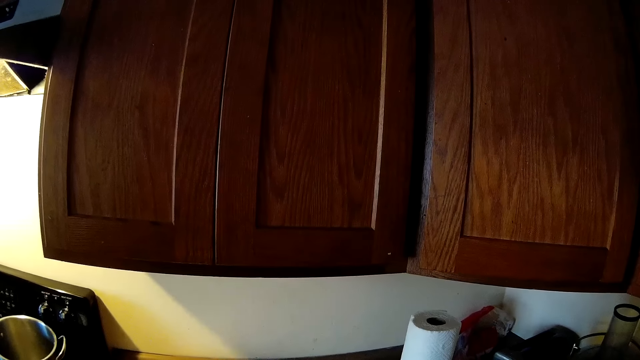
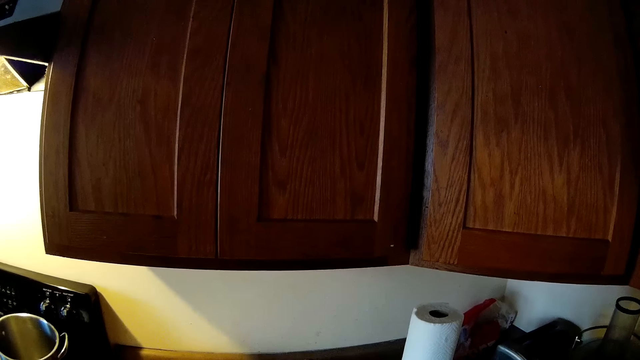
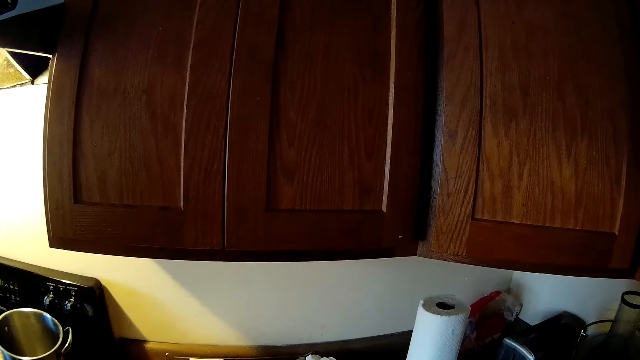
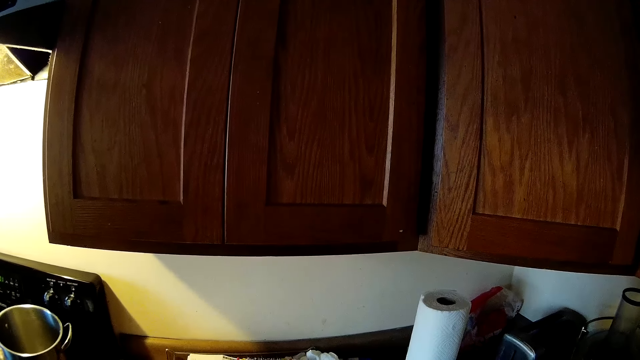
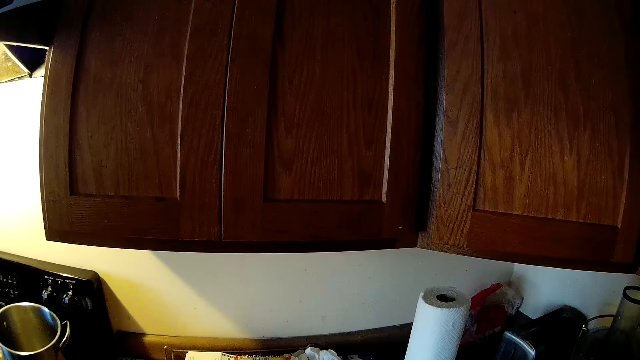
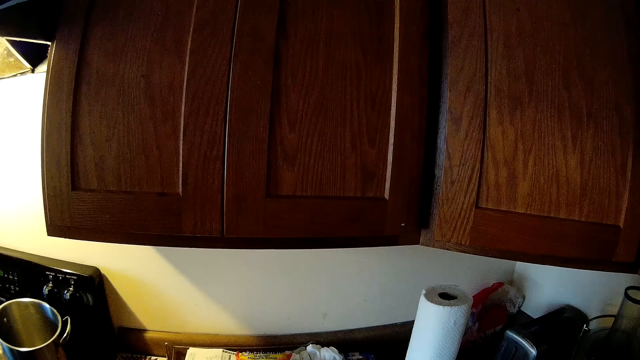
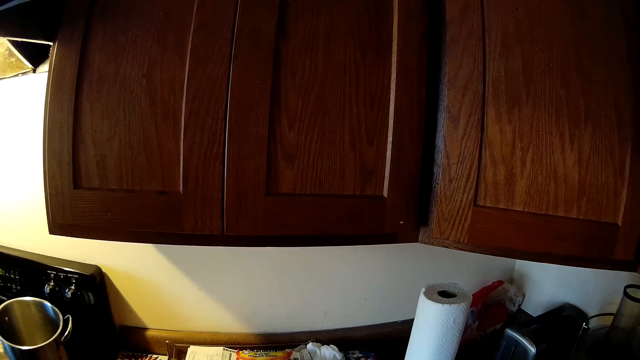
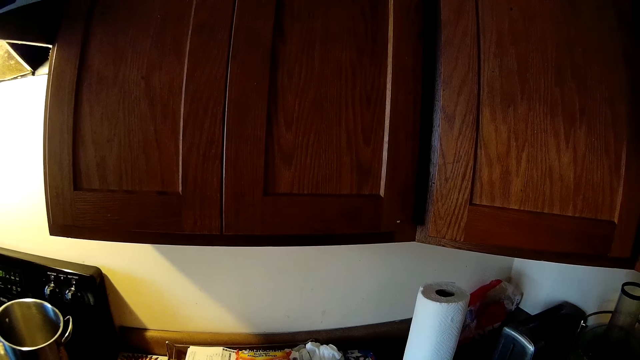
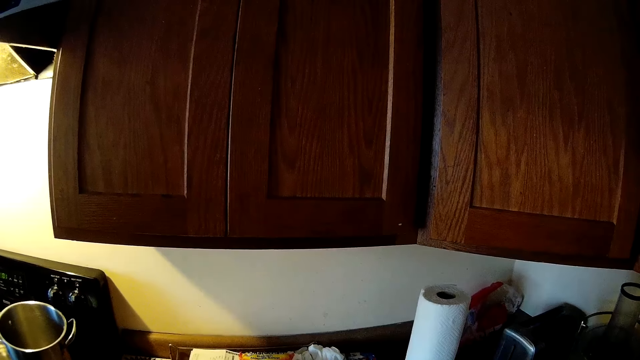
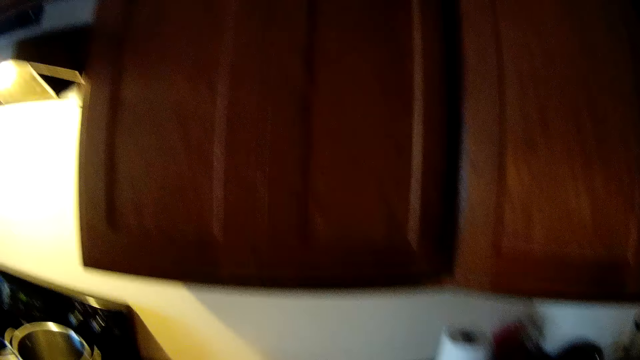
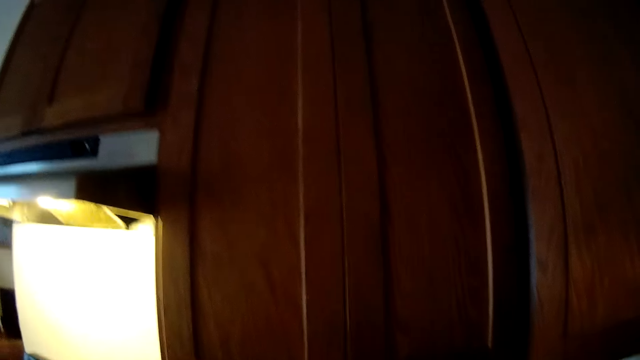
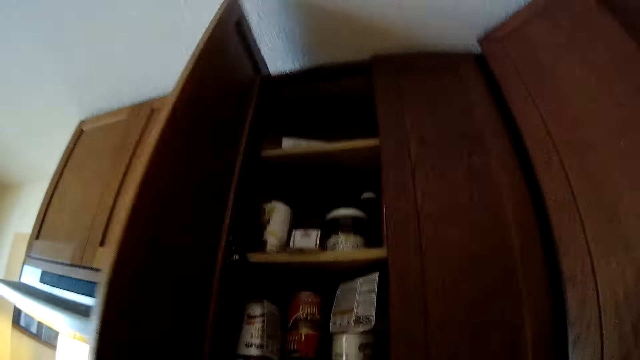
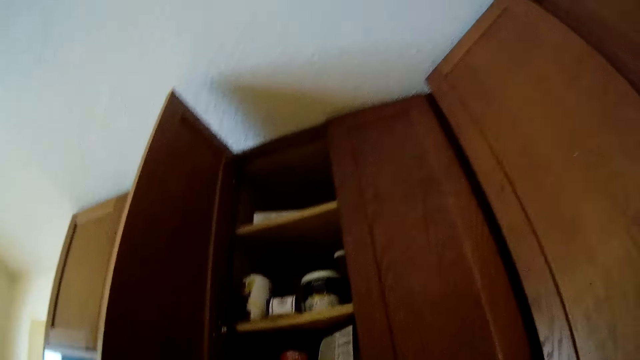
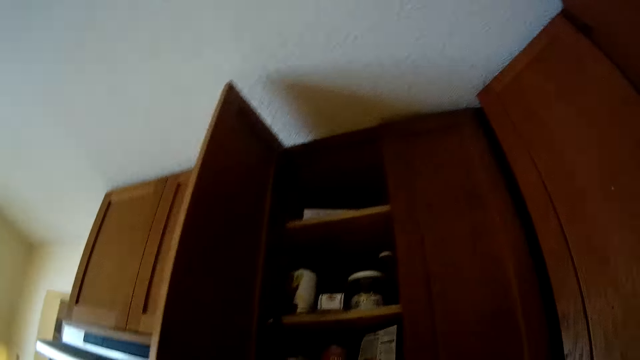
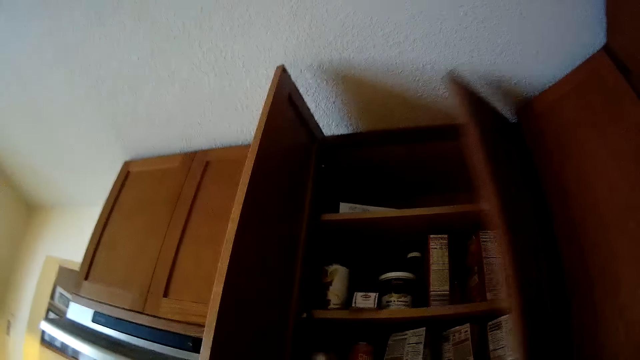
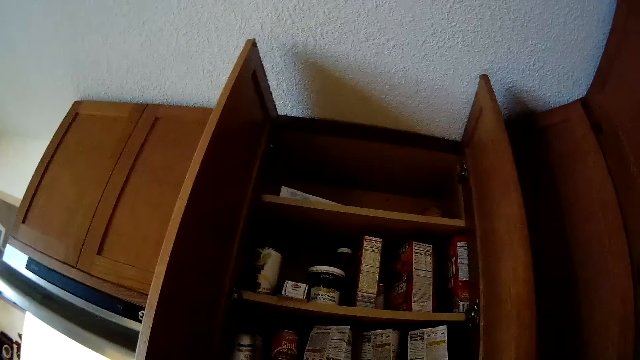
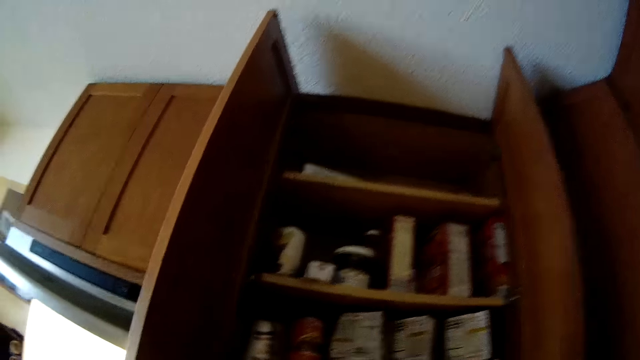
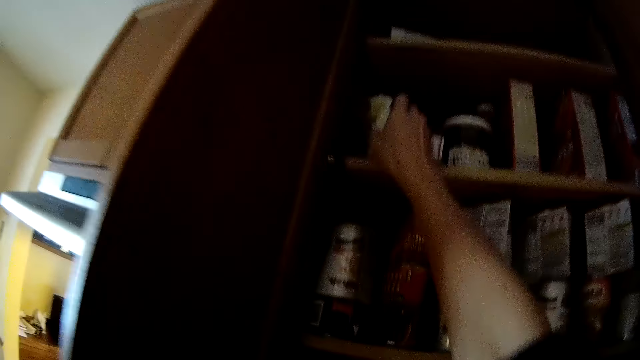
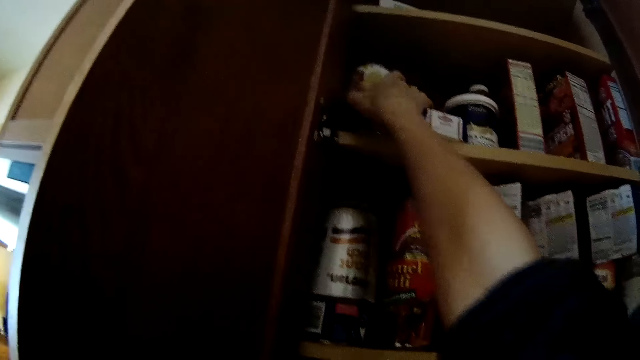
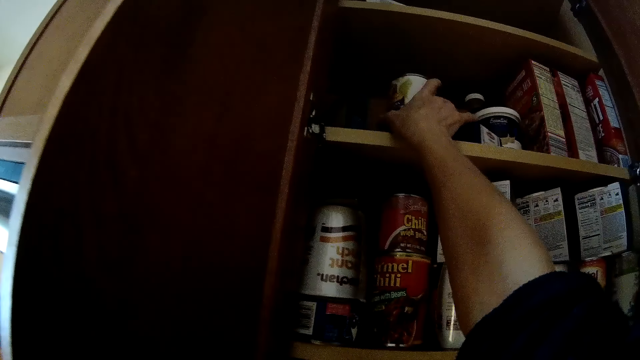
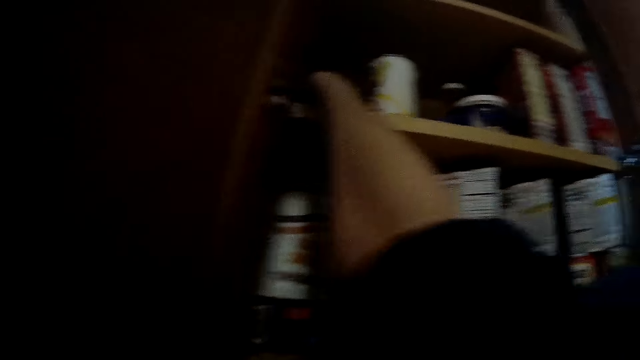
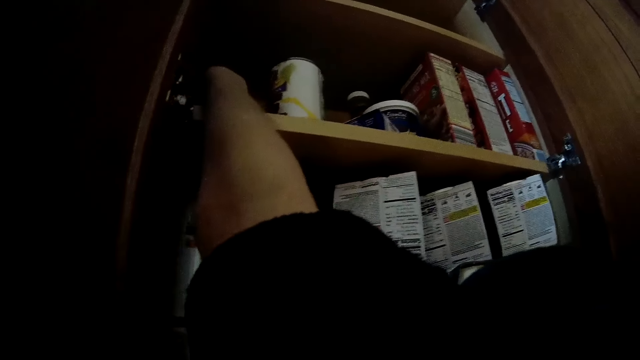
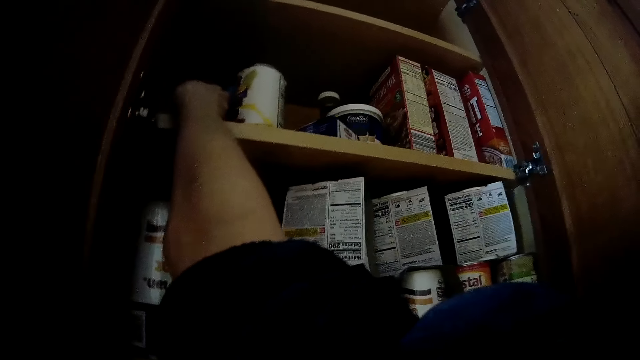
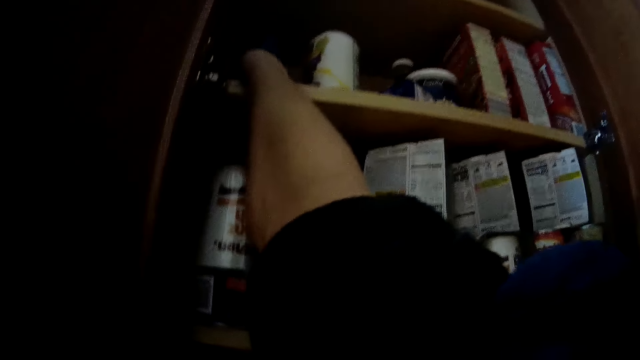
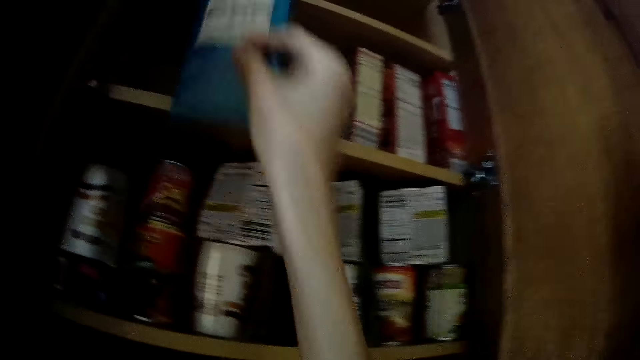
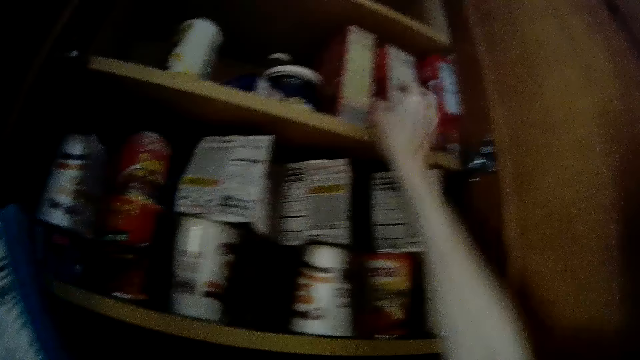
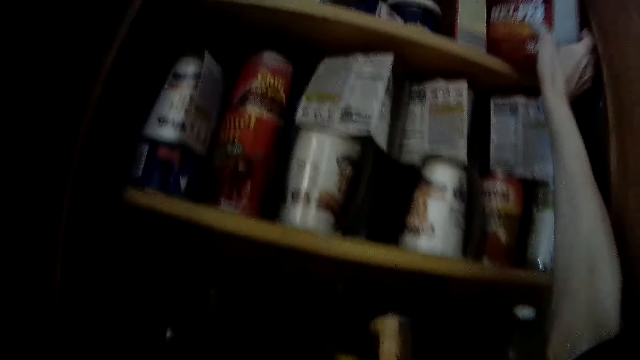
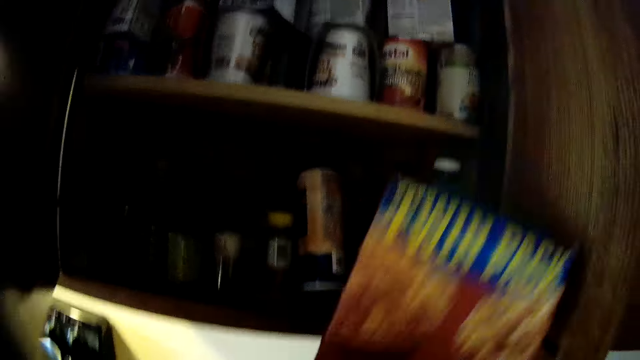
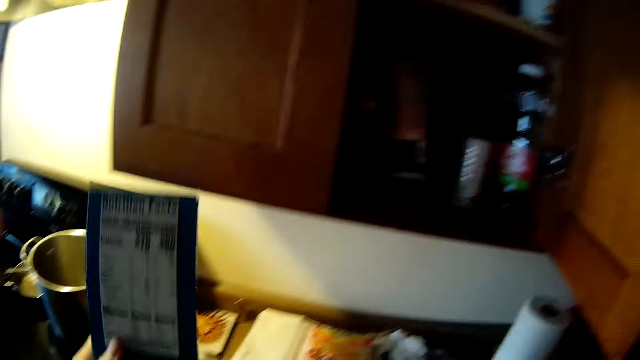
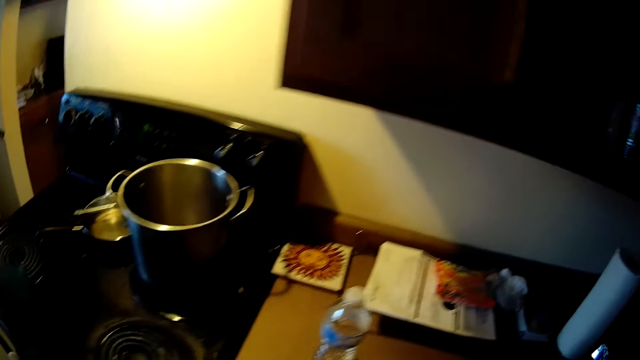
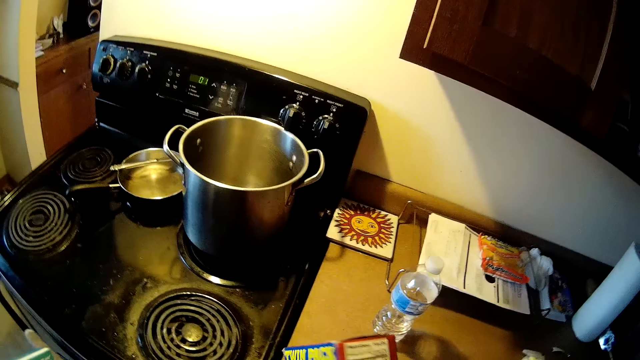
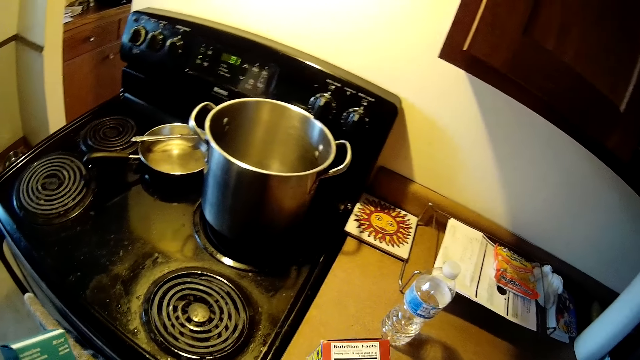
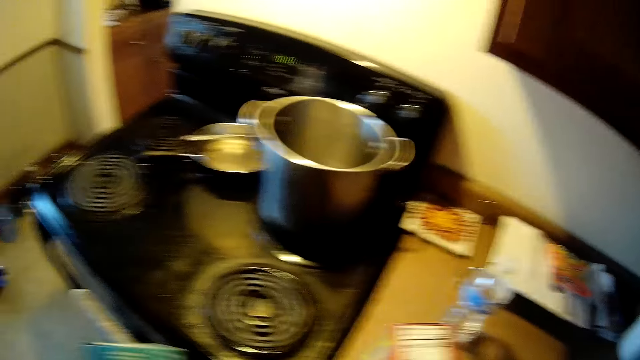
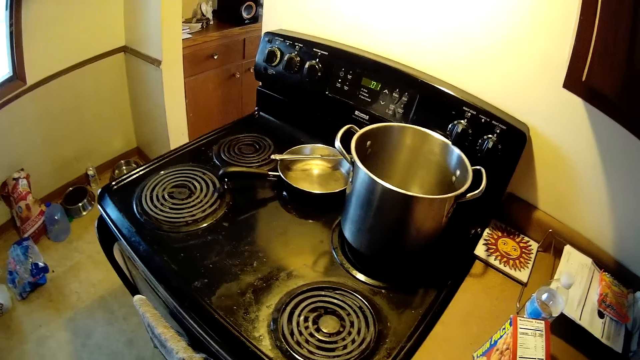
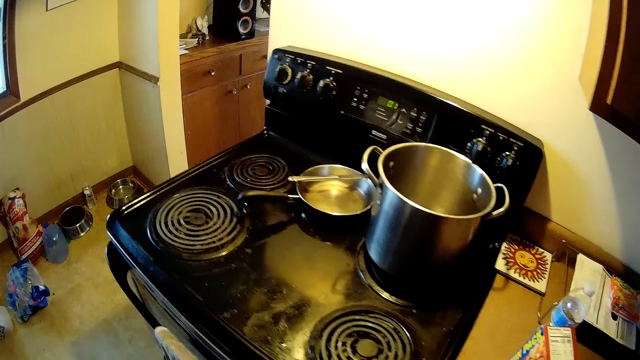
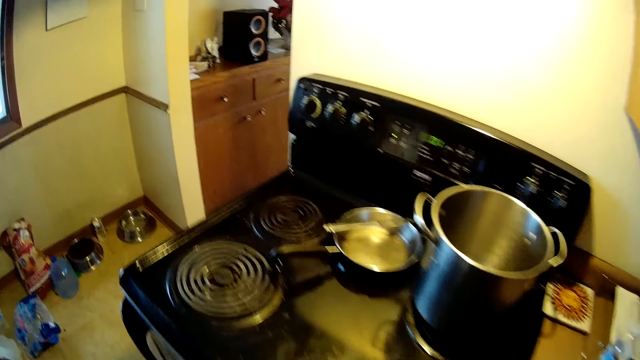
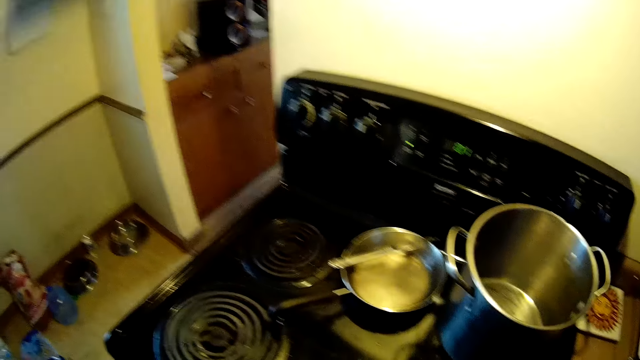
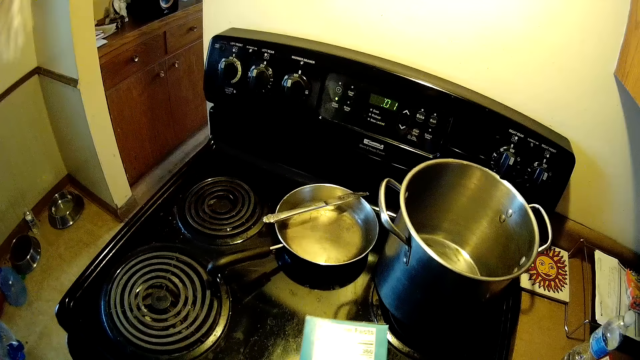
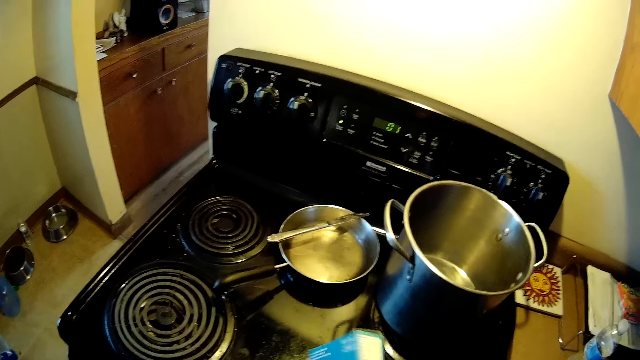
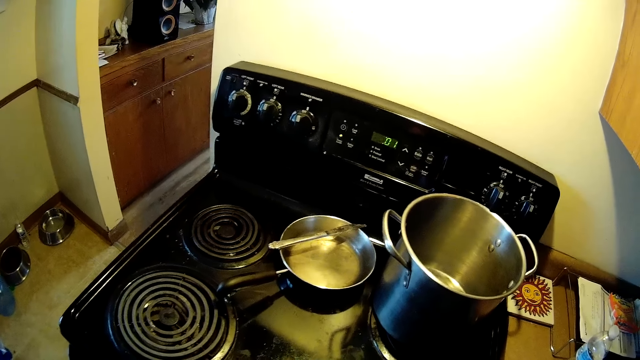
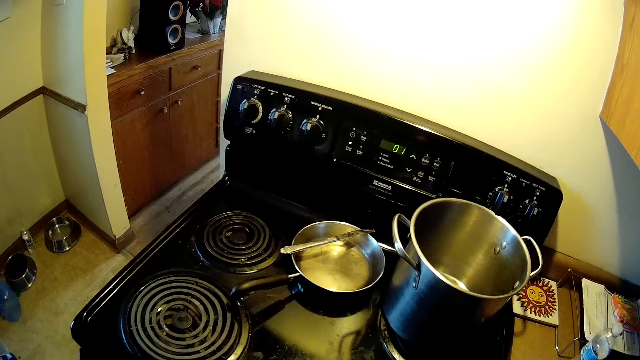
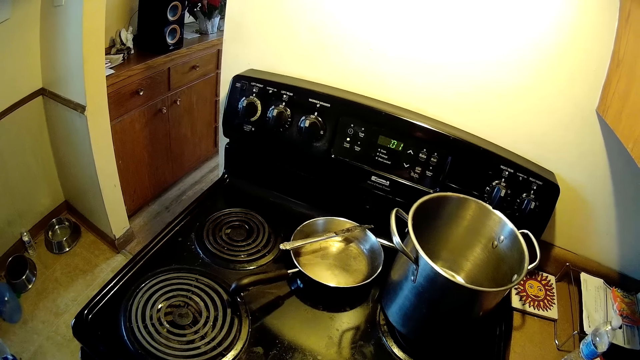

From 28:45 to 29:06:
The camera wearer opens a cupboard with her left hand. She opens another door of the cupboard. She adjusts the containers in the cupboard with her right hand. She takes a box from the cupboard with her right hand. She takes a box of cereal from the cupboard with her right hand. She places something on the kitchen counter.
